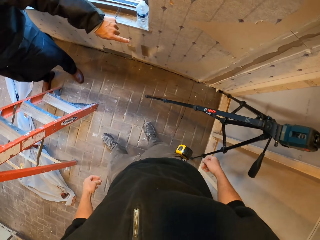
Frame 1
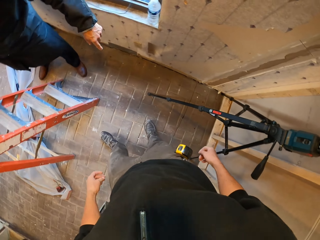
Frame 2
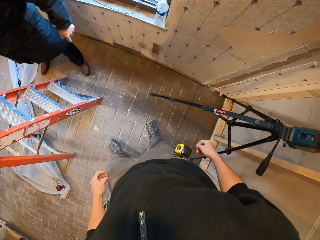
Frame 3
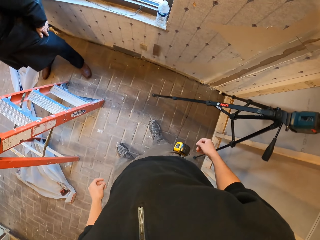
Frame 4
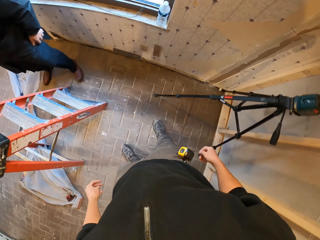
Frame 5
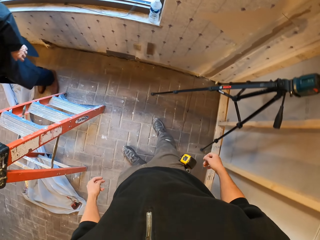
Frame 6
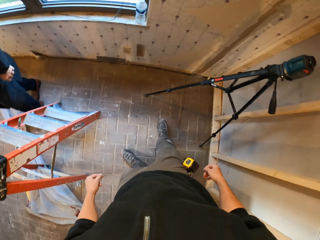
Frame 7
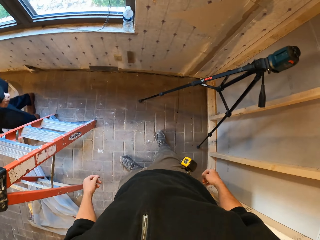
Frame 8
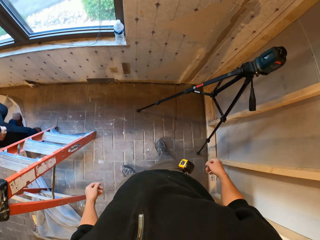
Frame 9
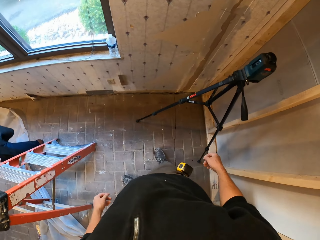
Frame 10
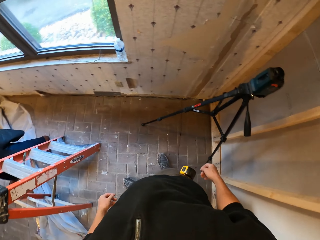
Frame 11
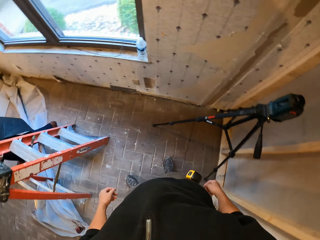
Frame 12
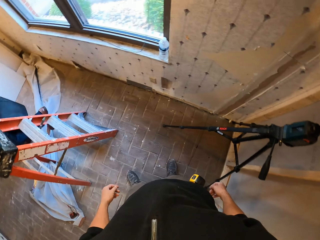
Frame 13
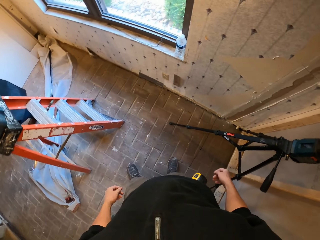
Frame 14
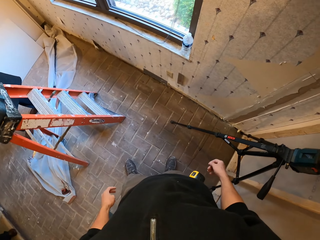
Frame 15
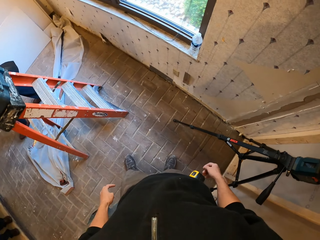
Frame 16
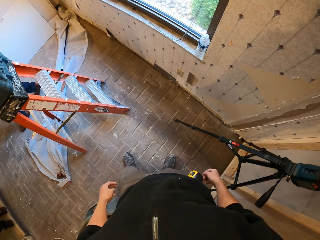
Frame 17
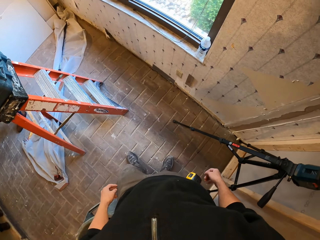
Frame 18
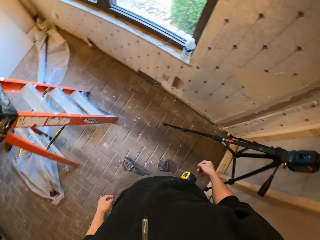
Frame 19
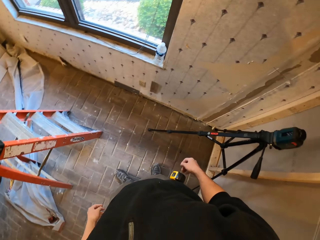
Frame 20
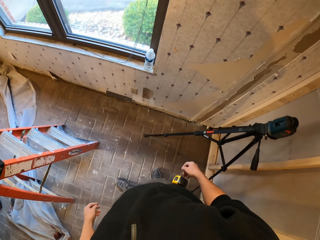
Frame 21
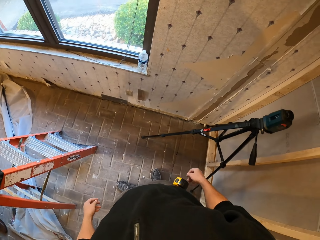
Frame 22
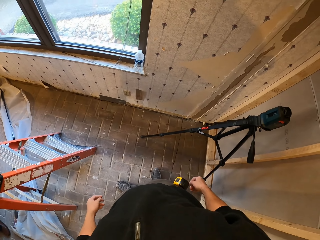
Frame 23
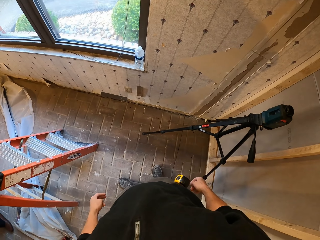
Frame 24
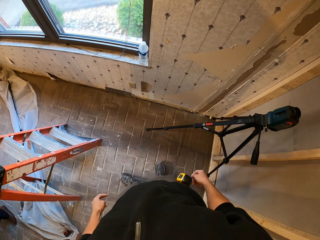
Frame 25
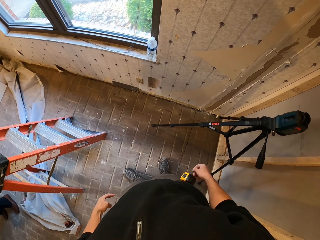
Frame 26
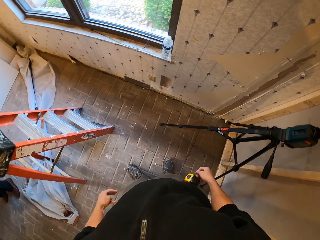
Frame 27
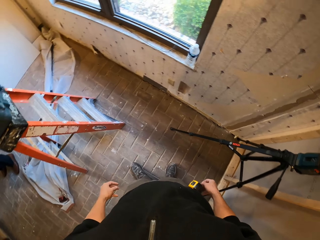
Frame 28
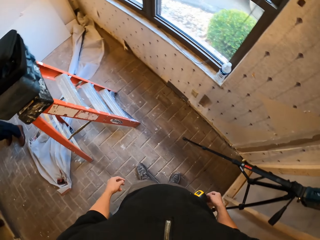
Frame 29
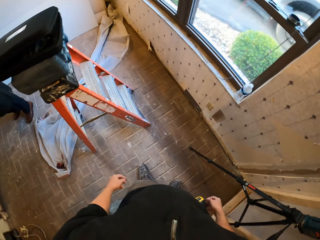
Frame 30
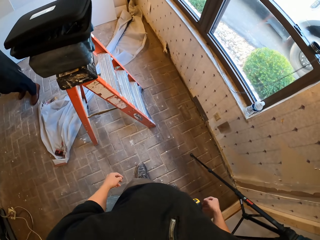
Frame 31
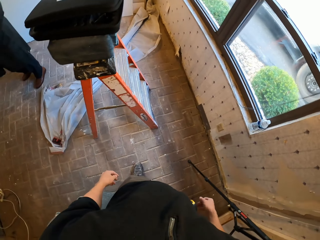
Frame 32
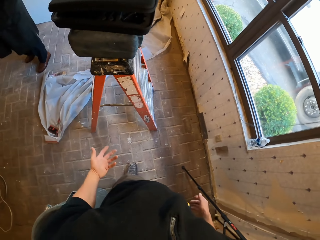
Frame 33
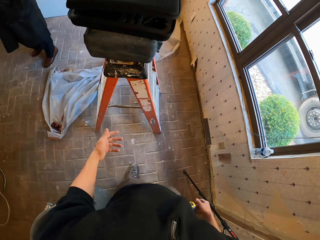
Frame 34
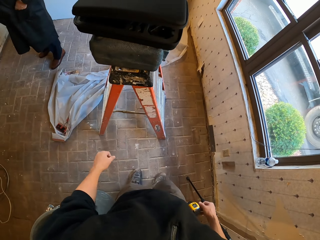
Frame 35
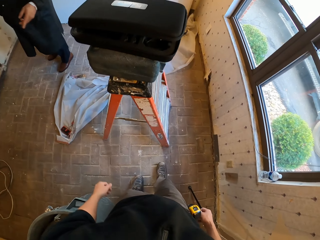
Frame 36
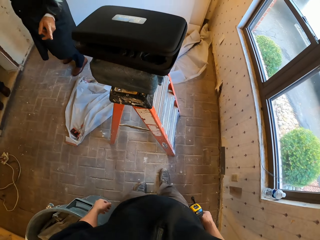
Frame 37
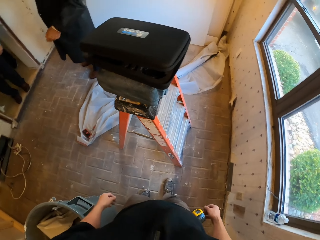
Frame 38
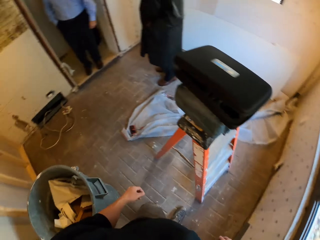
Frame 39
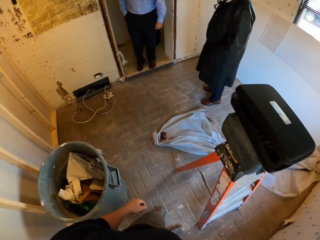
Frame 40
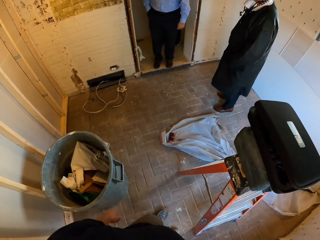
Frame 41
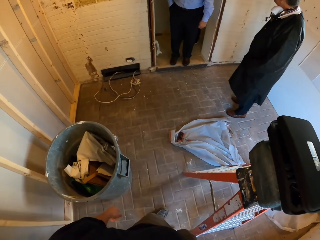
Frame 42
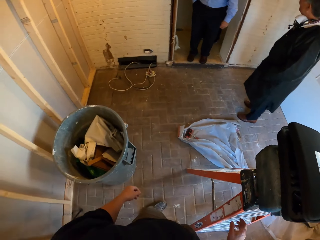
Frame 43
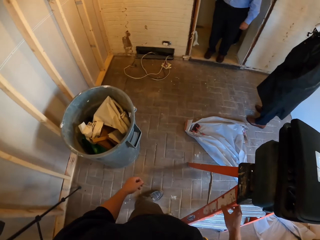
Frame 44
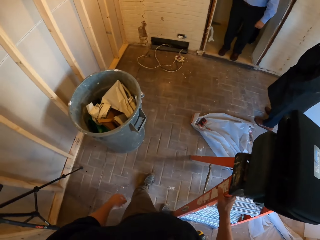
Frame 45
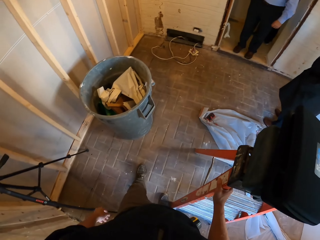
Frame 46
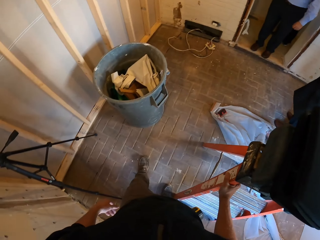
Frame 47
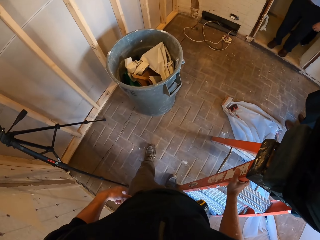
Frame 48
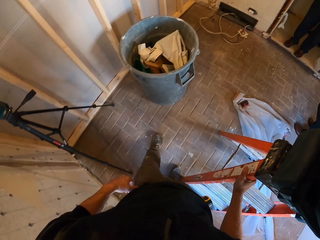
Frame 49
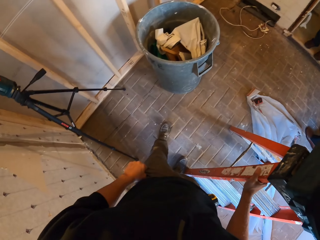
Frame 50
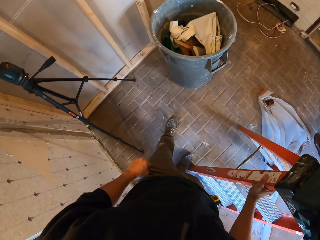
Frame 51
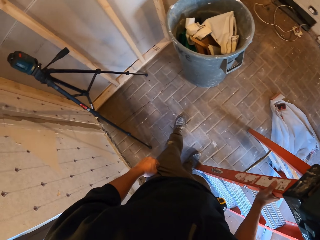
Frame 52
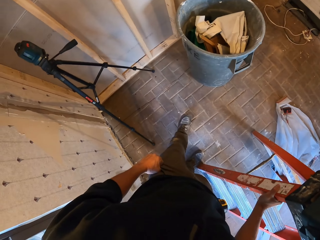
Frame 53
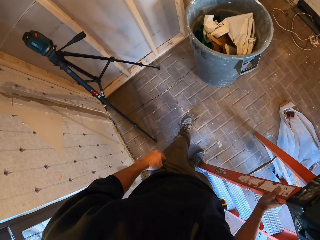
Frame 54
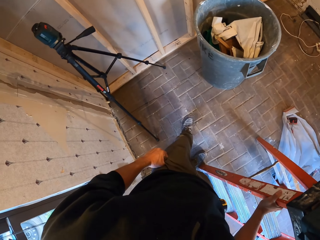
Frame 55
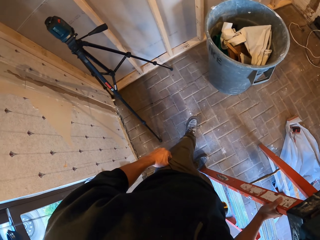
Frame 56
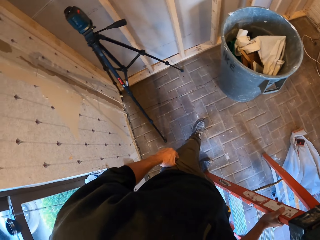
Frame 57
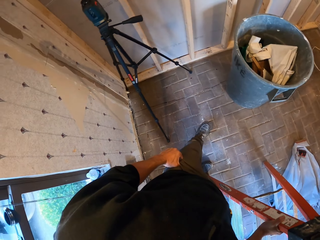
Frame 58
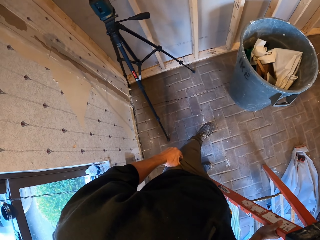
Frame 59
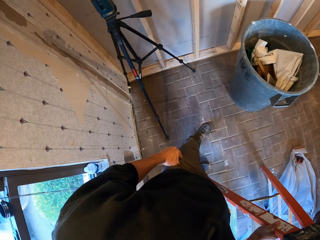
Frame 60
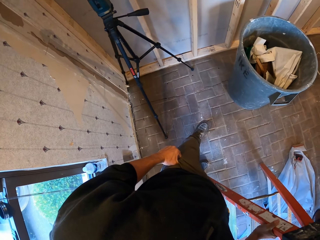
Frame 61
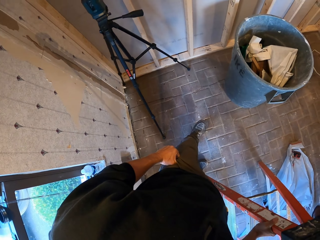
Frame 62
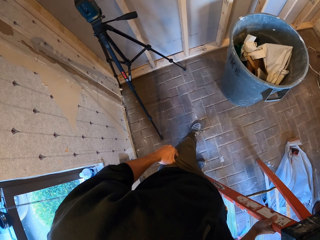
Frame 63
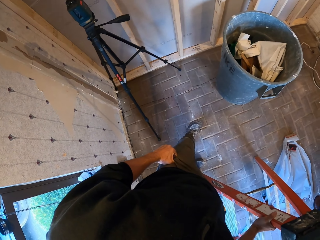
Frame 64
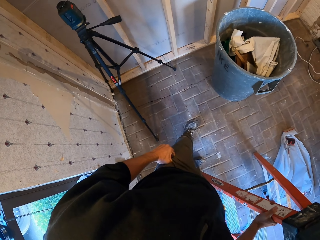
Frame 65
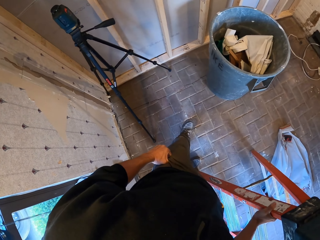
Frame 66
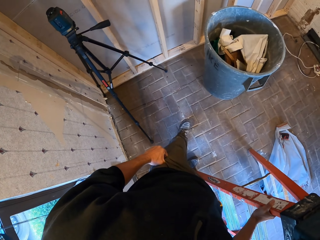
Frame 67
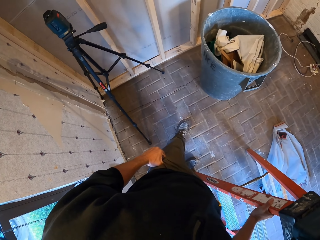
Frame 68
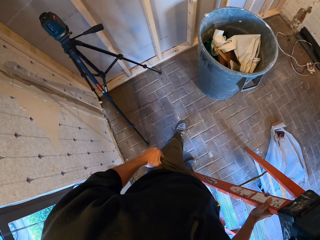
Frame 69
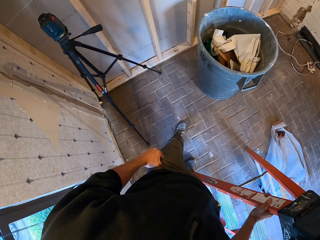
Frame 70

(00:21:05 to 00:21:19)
A man talks with the camera wearer. Another man walks. The camera wearer speaks with gestures. A third man and the second man interact. The camera wearer holds the ladder with his hands. He puts his thumb in the pocket.

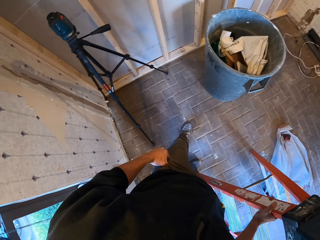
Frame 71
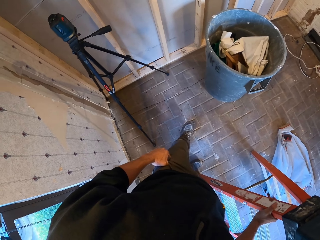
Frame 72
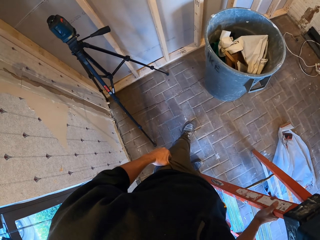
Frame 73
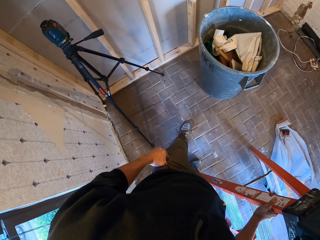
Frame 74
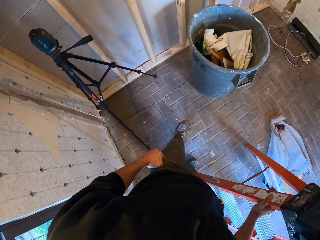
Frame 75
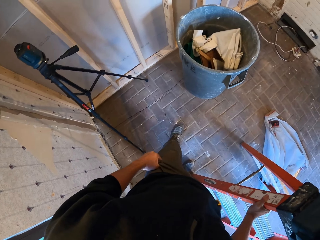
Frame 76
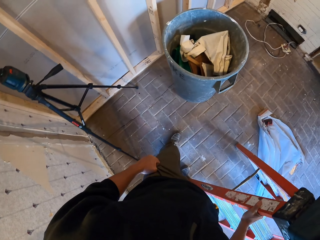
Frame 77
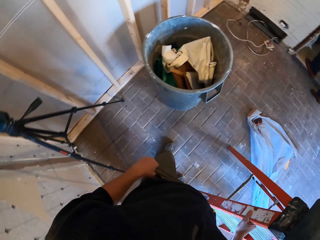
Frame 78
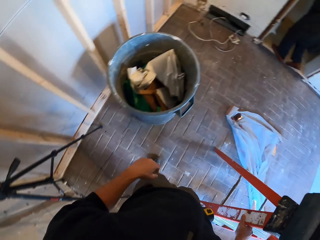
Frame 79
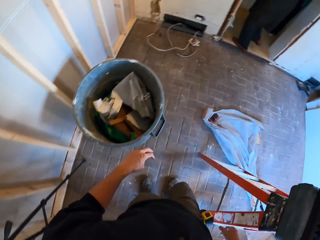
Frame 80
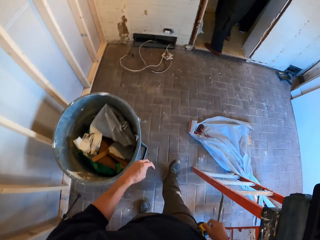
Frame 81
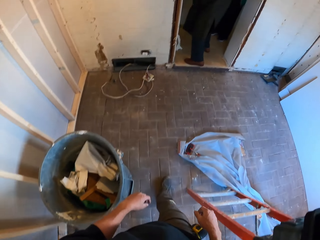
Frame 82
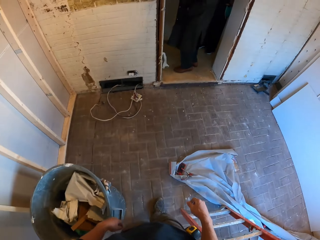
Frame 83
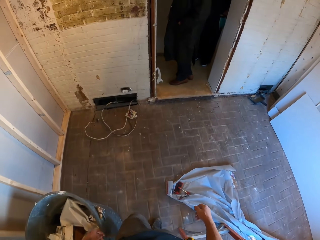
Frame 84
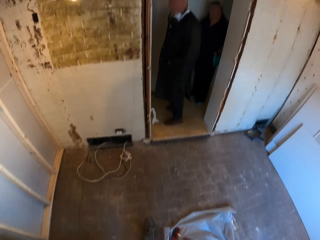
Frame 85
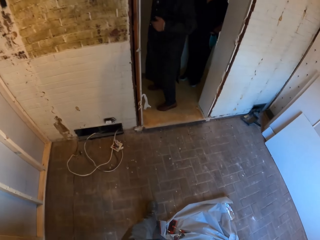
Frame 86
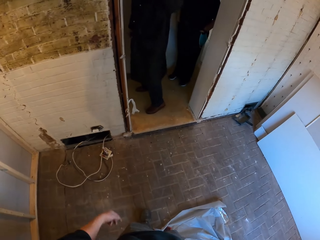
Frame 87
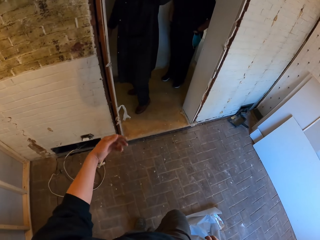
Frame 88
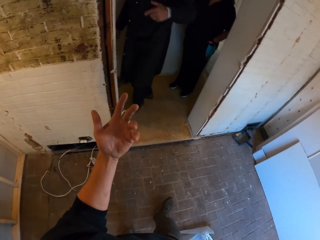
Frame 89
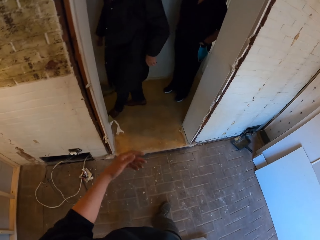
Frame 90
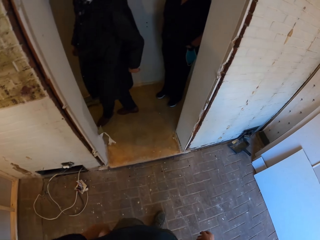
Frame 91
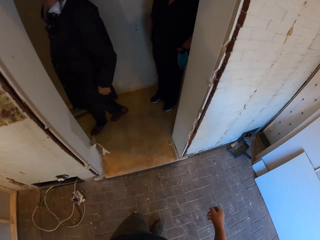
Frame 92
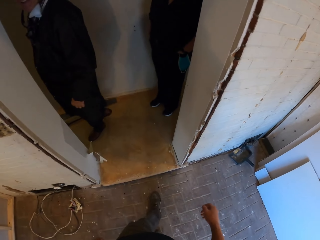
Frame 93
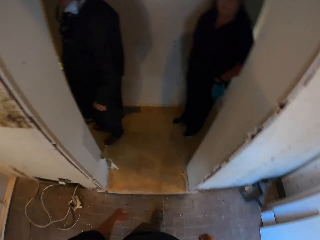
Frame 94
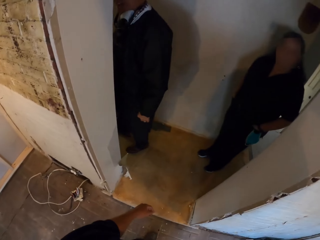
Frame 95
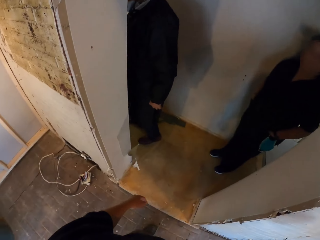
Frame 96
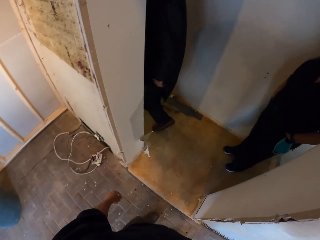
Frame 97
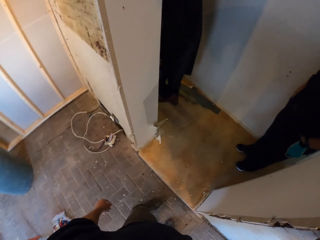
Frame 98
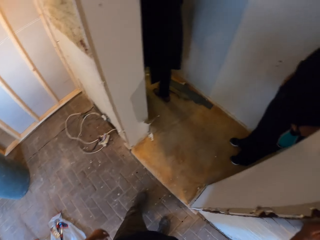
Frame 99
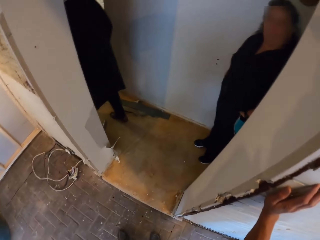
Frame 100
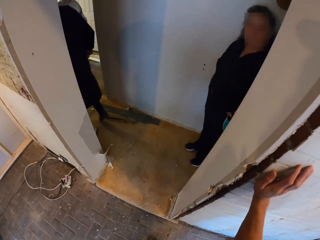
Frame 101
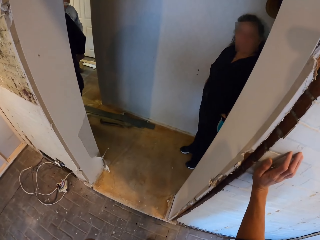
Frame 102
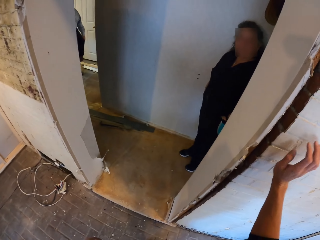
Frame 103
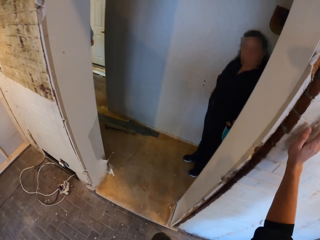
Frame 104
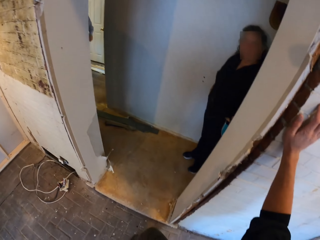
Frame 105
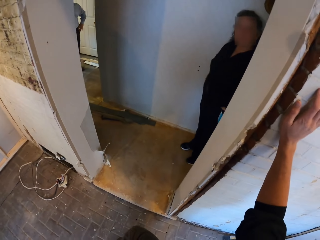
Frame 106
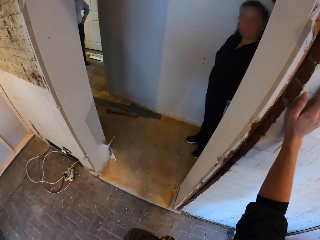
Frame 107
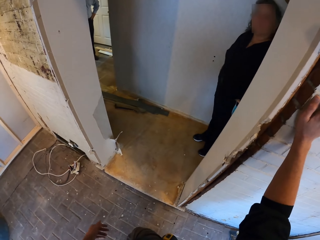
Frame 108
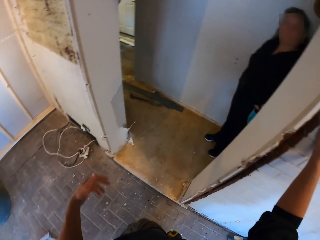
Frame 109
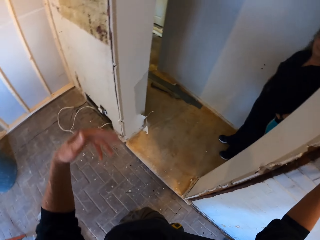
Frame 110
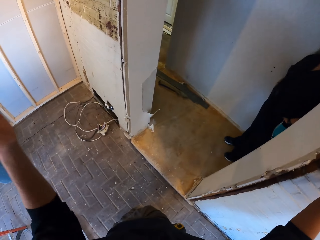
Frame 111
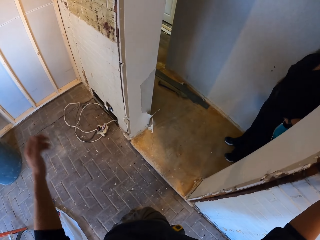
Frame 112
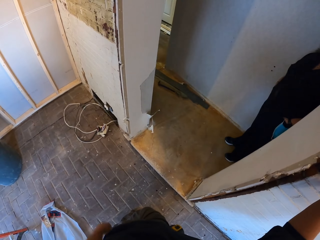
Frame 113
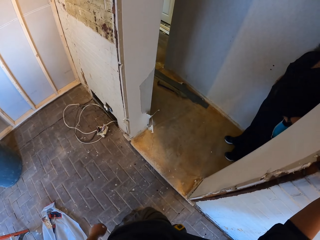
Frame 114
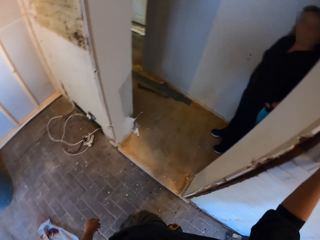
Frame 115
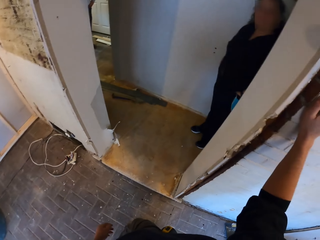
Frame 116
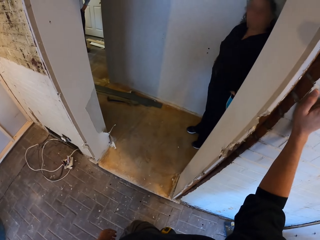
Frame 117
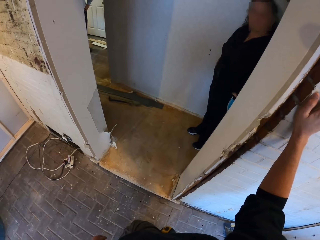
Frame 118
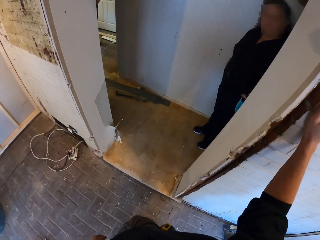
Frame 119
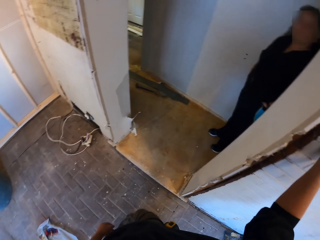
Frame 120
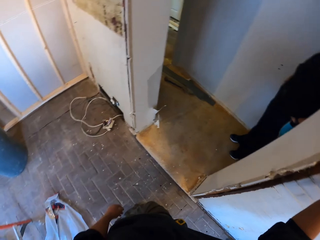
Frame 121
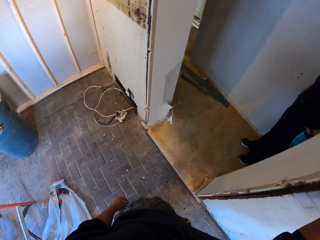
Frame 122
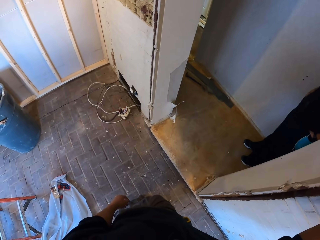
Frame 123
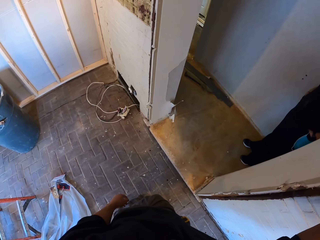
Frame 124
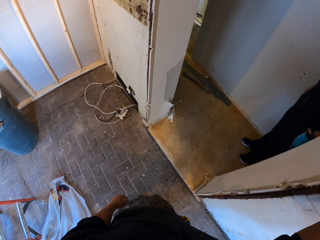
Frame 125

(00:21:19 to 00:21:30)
The camera wearer walks and speaks with gestures. A man walks. The camera wearer interacts with a lady. They talk with another lady.
